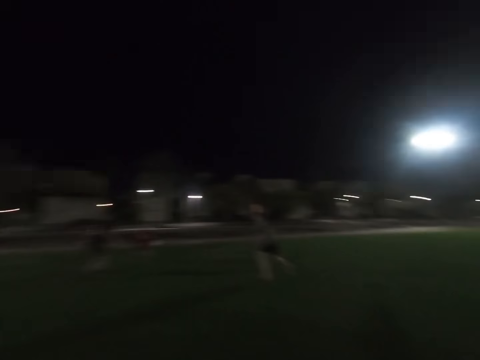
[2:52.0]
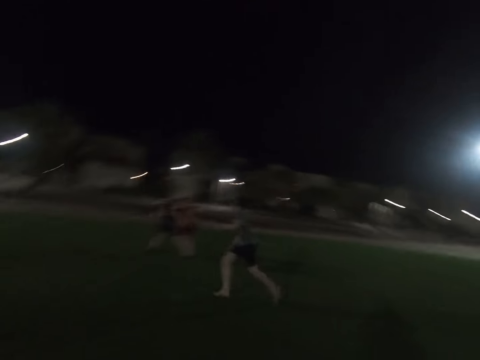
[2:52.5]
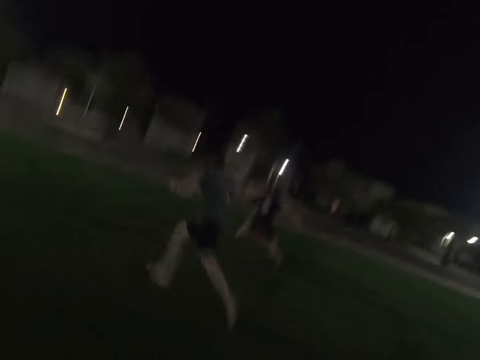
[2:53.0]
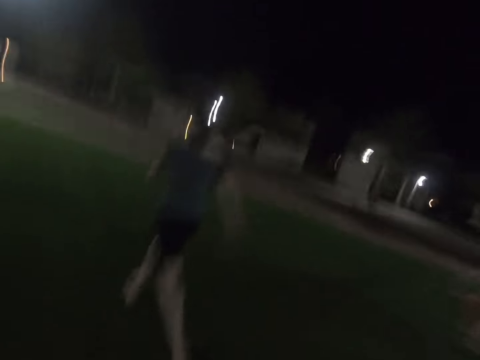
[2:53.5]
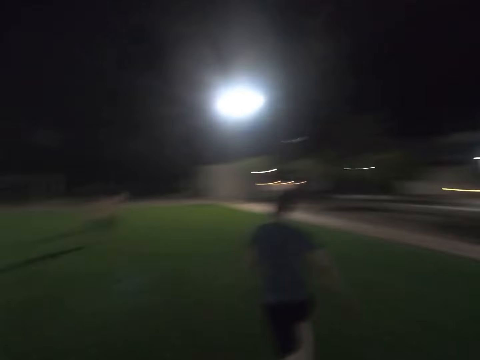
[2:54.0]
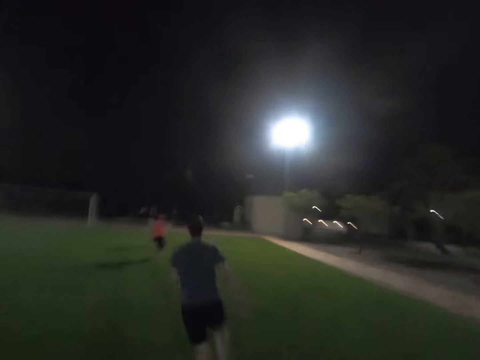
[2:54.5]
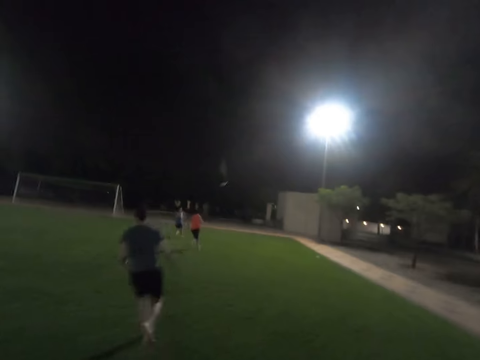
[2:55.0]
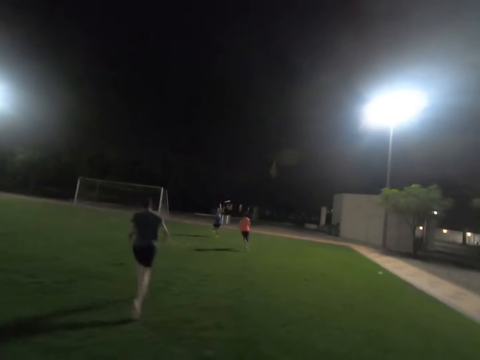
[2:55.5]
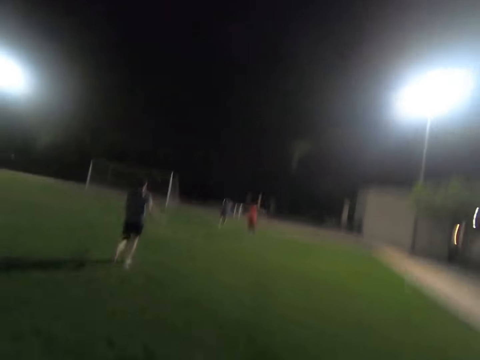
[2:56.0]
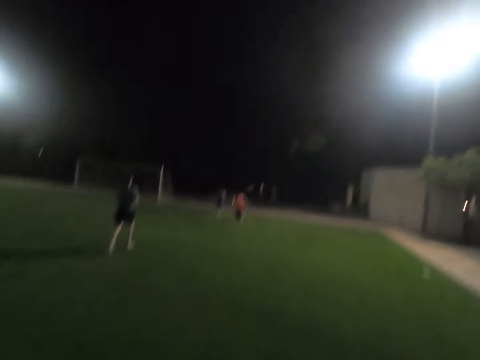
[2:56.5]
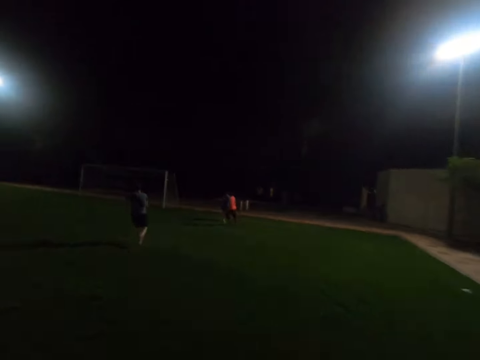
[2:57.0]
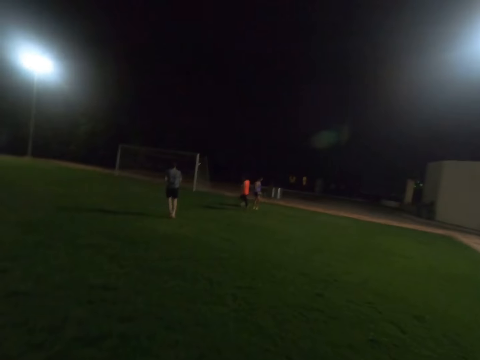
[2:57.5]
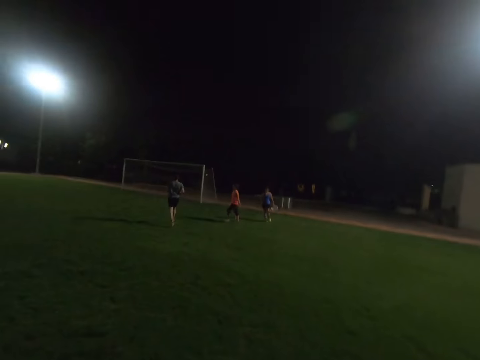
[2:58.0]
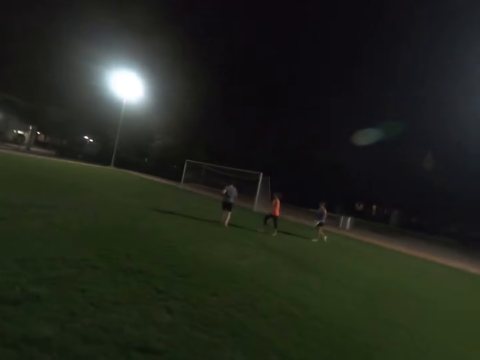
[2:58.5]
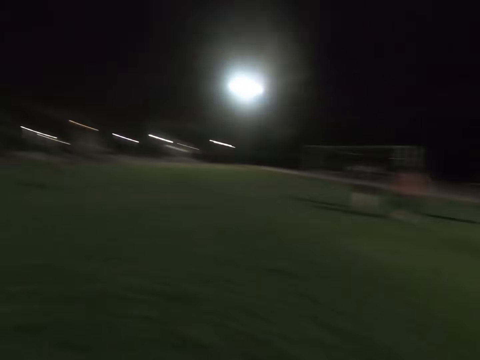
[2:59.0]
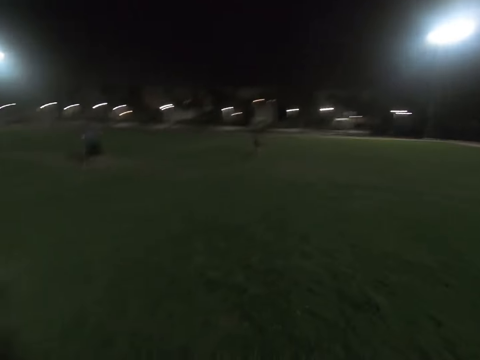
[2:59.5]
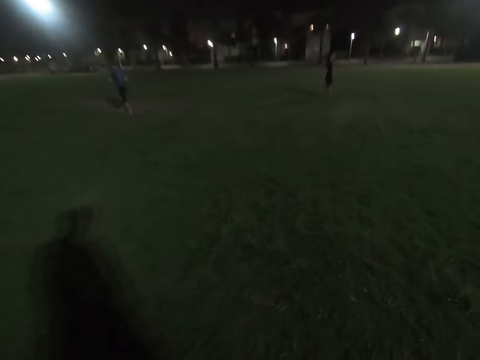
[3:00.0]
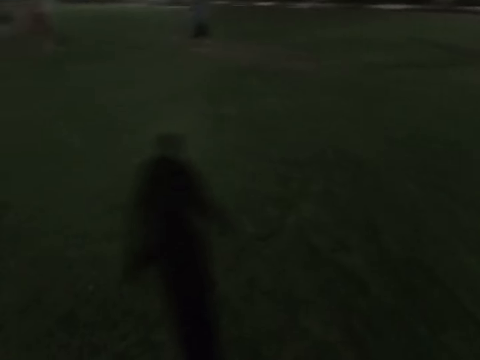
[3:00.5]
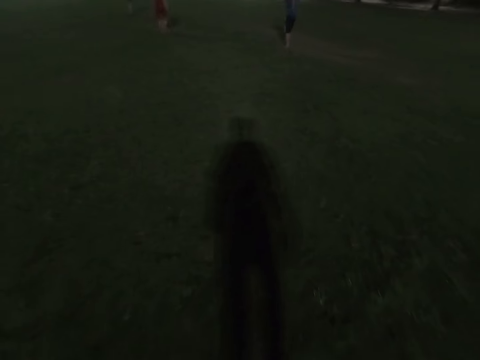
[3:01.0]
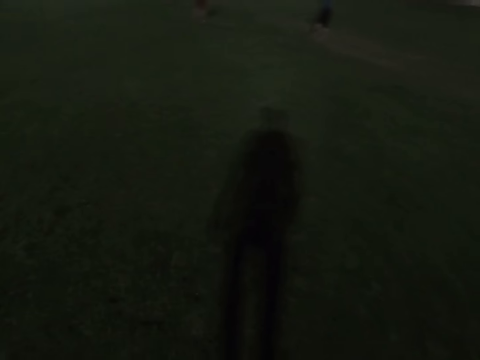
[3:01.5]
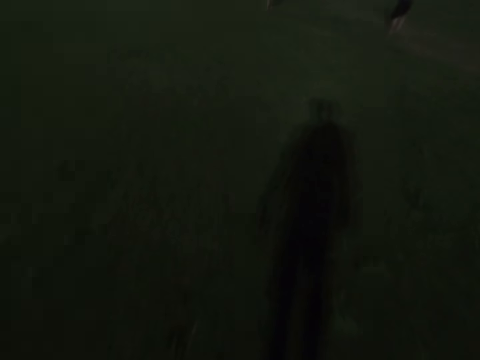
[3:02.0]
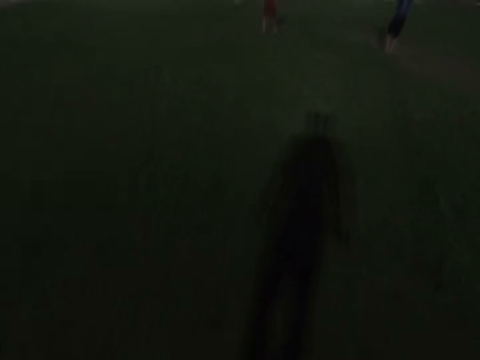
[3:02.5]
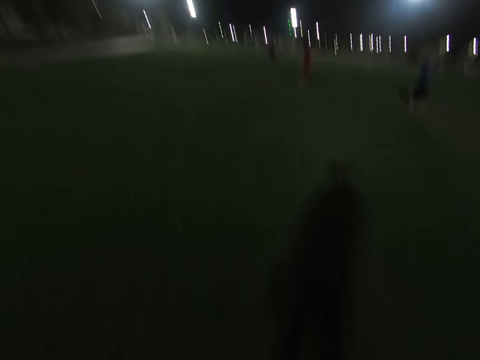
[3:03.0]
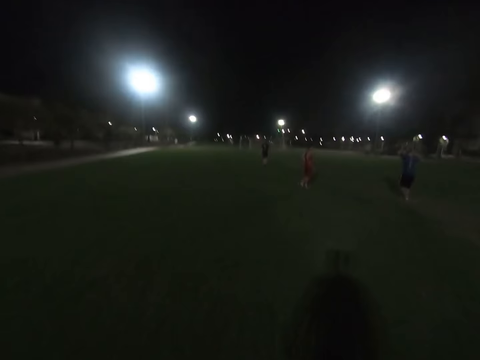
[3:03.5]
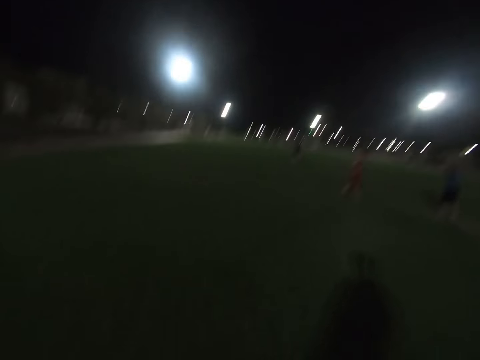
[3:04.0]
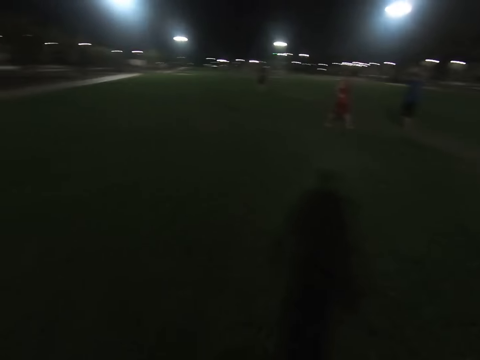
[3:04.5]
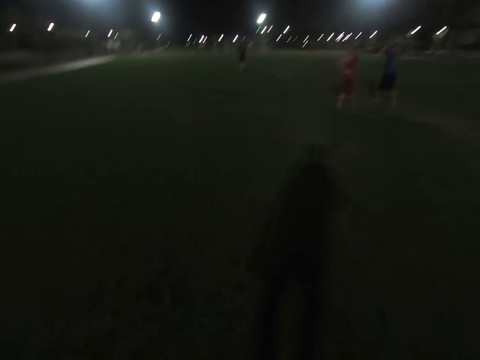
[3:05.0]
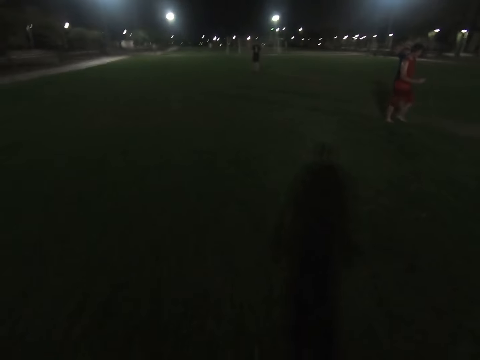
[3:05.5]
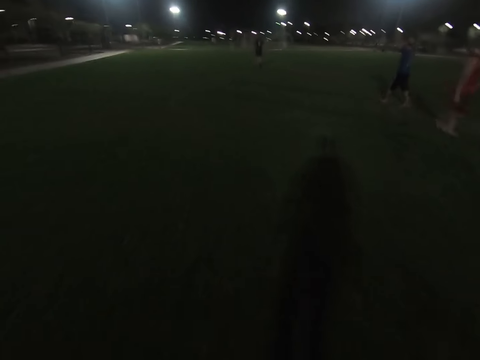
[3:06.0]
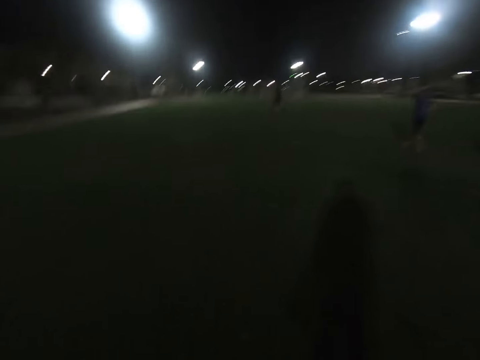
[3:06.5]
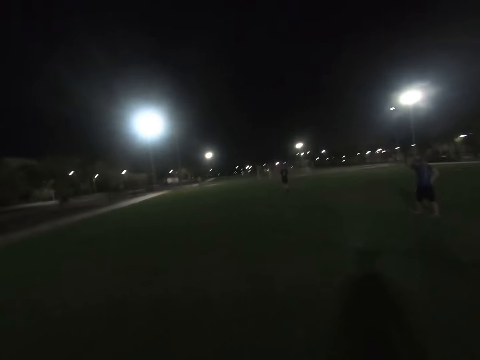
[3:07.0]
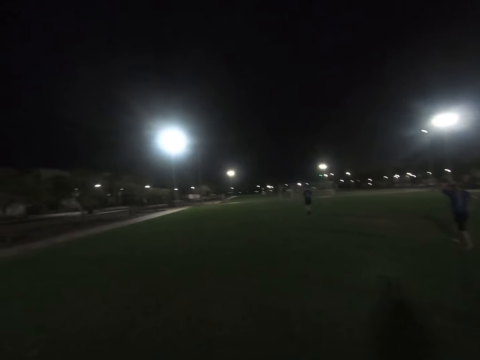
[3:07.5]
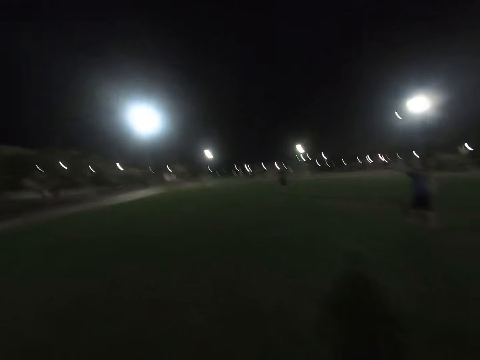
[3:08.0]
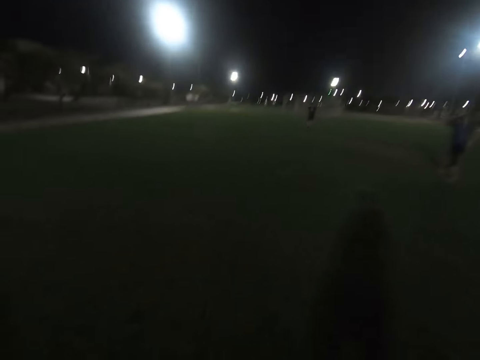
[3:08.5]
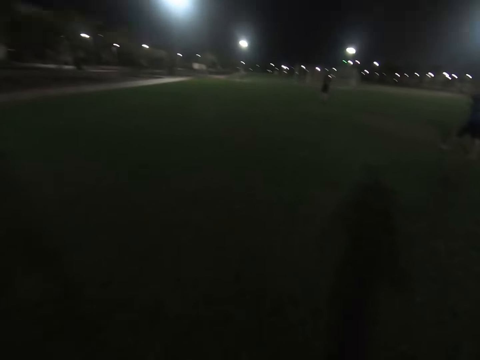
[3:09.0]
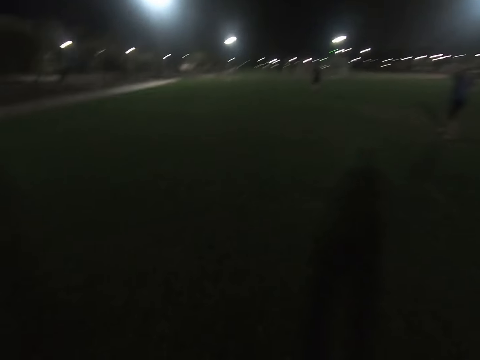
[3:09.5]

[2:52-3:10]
A man runs in the field. A woman runs. The camera wearer looks around. The man walks across. Another man walks across.

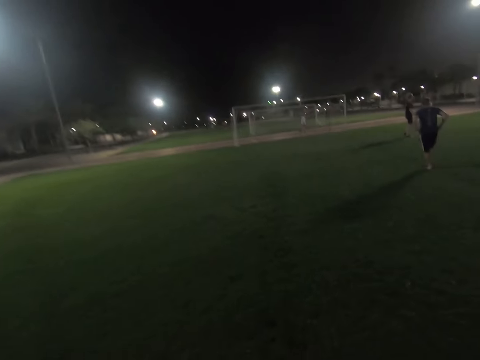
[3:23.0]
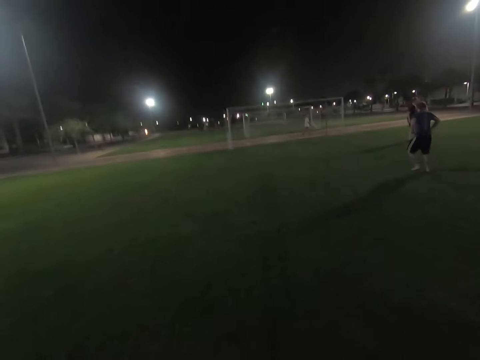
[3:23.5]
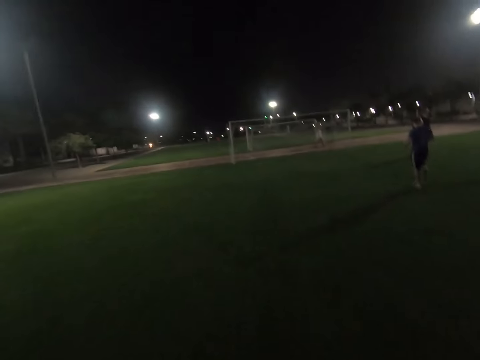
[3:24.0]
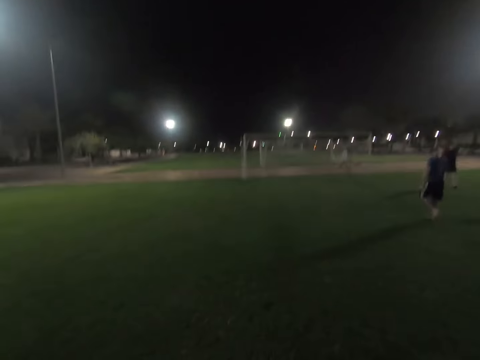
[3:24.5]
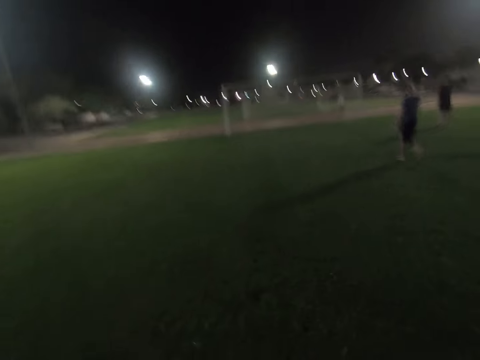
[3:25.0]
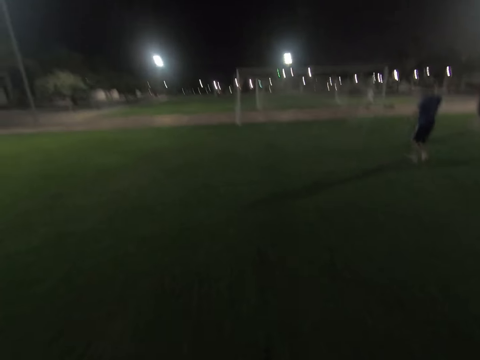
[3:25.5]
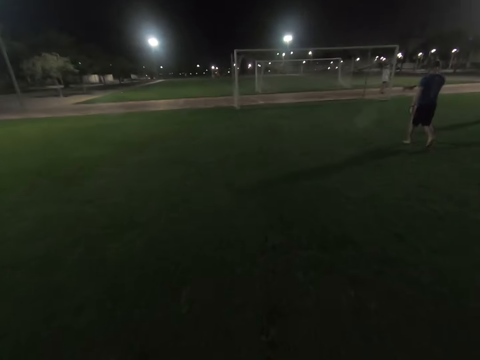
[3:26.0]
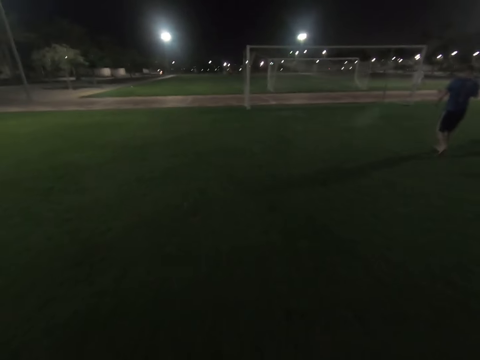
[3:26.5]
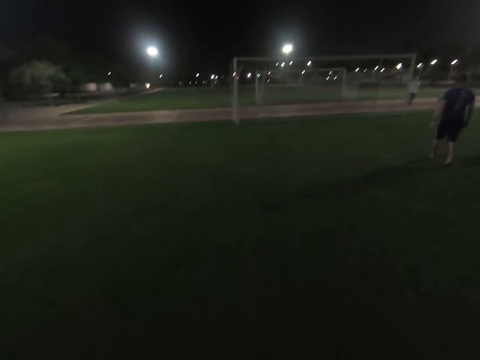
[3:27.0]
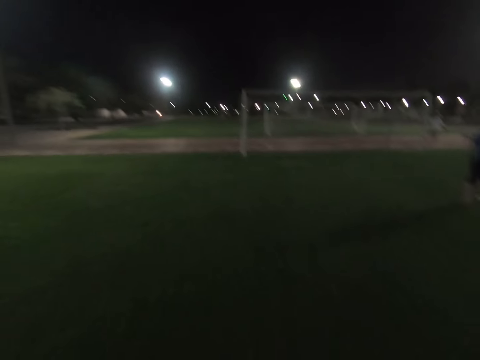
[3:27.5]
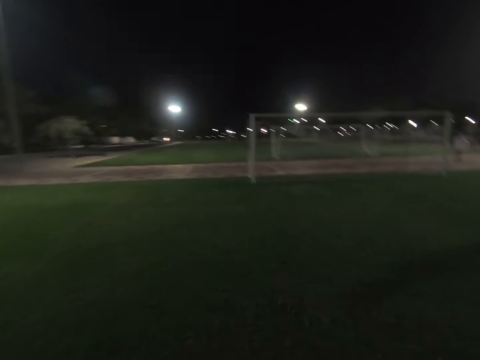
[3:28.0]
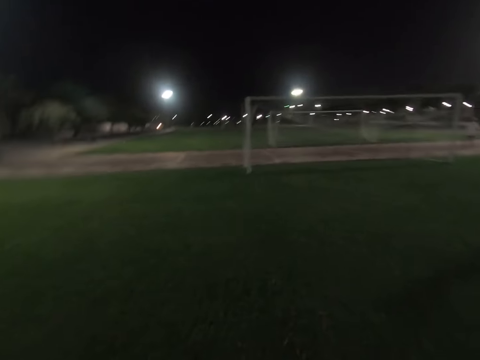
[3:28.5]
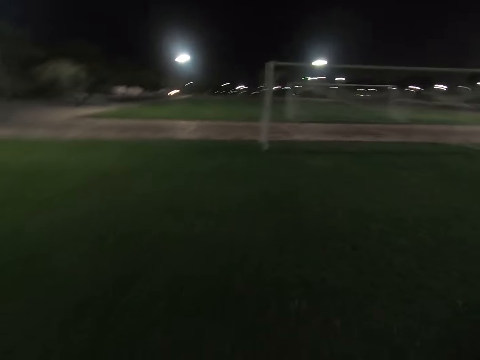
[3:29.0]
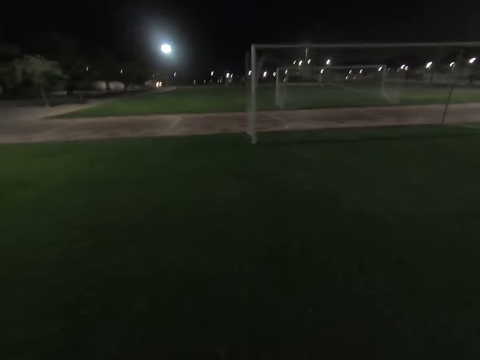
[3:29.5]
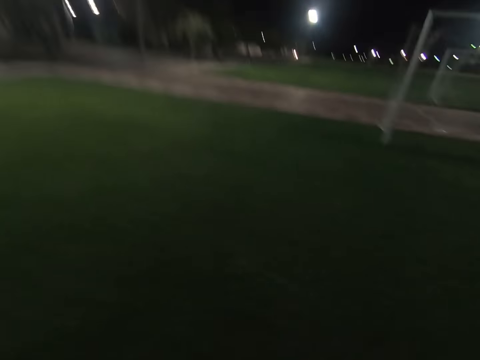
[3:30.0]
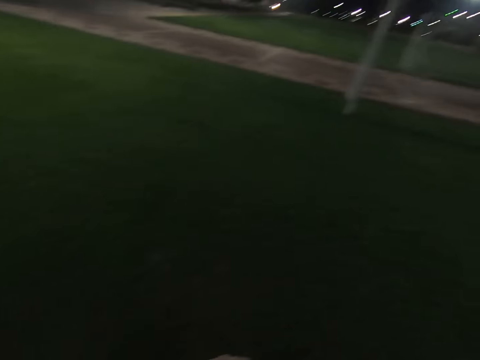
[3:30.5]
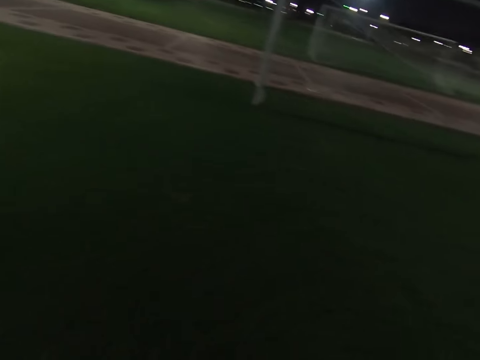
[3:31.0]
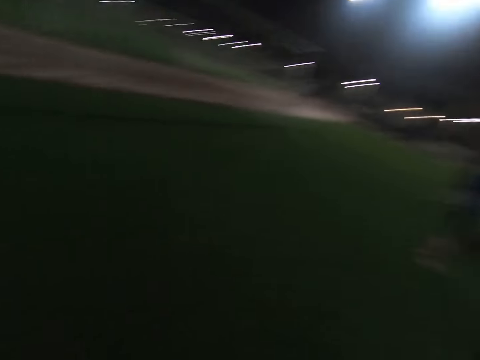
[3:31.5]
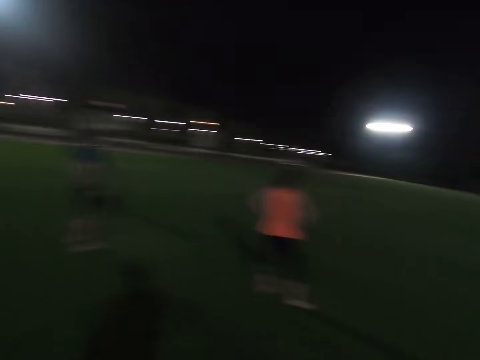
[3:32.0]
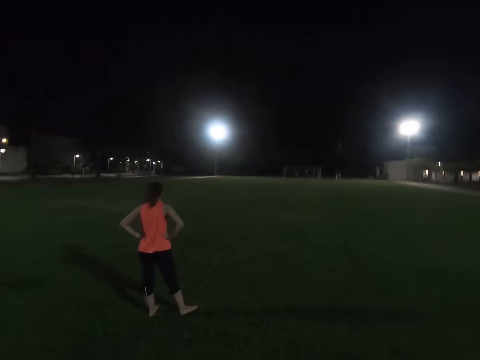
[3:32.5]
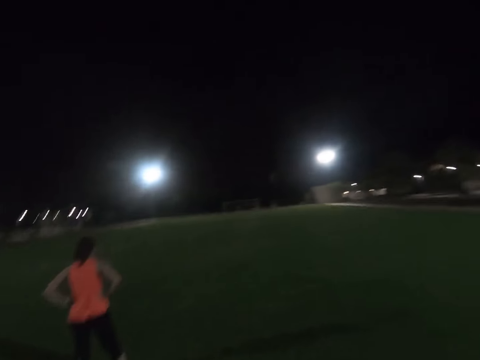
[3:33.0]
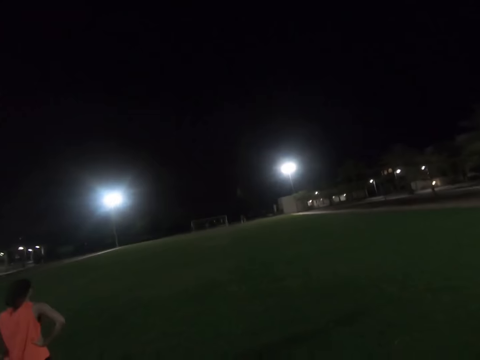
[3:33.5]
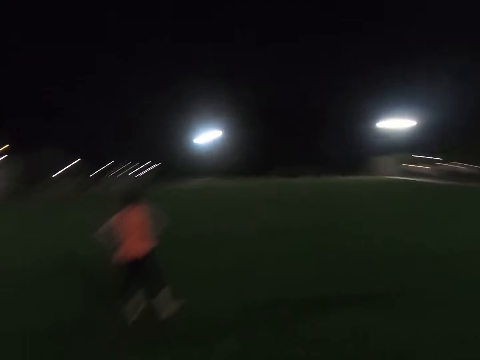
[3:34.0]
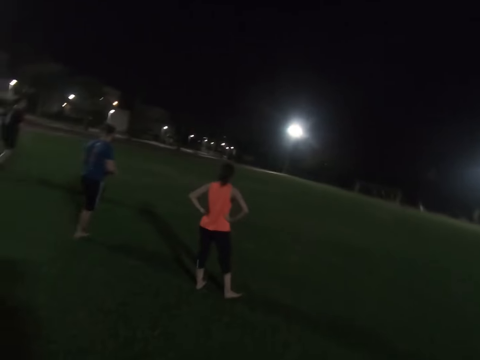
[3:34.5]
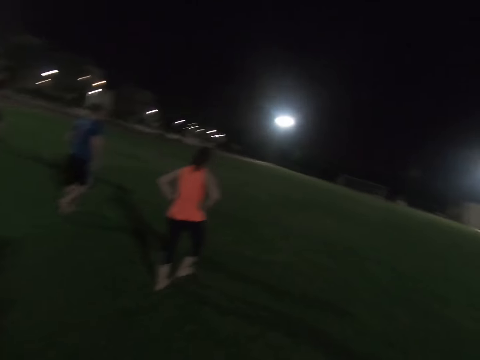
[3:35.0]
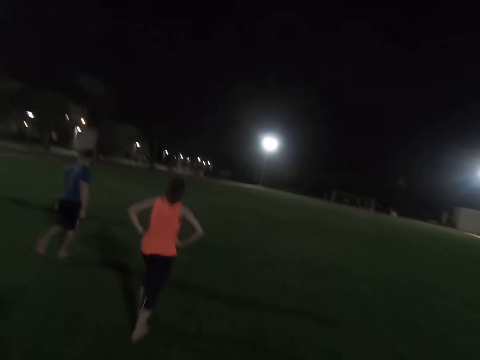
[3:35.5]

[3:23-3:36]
The camera wearer walks in the field. A man walks across. A woman stands at the field. The camera wearer walks in the field.
